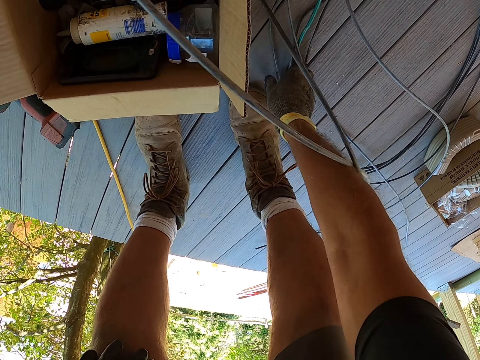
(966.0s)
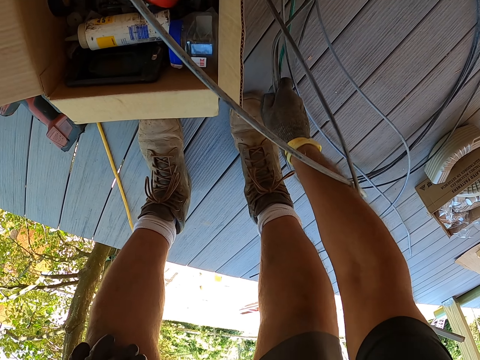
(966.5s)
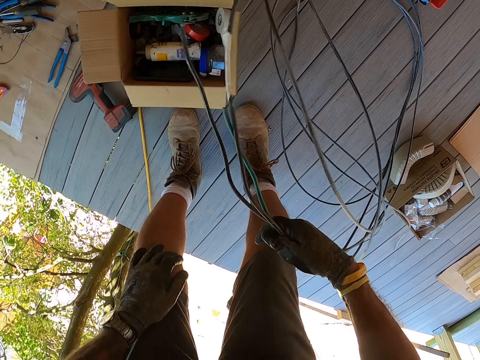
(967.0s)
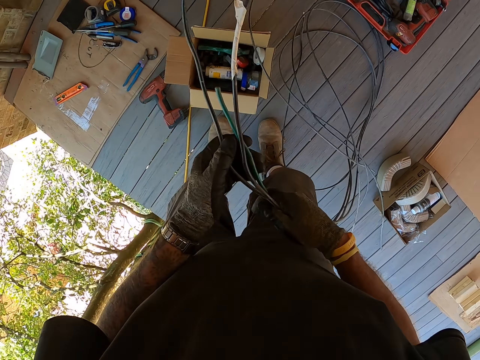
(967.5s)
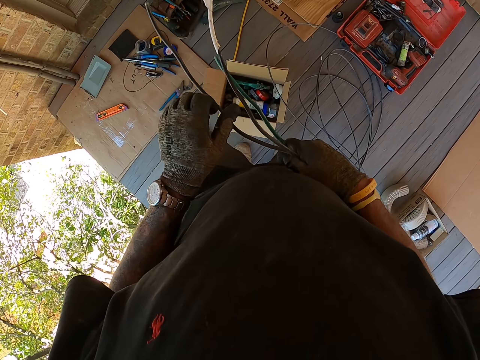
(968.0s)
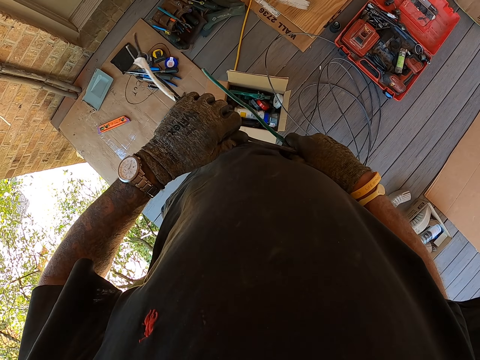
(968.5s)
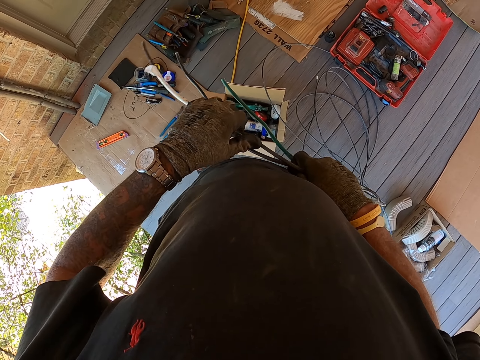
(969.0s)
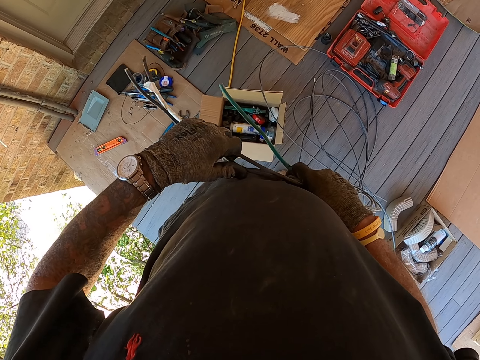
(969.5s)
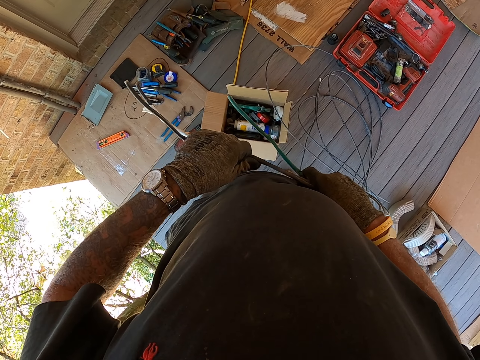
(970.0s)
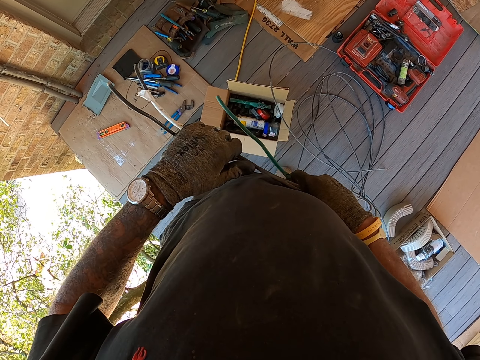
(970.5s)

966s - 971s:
The camera wearer stands up and stretches wires.

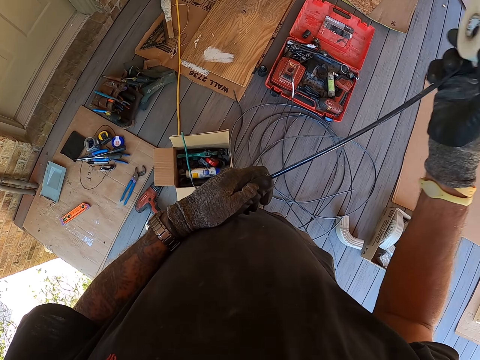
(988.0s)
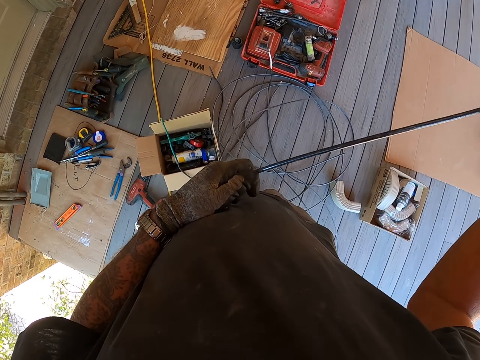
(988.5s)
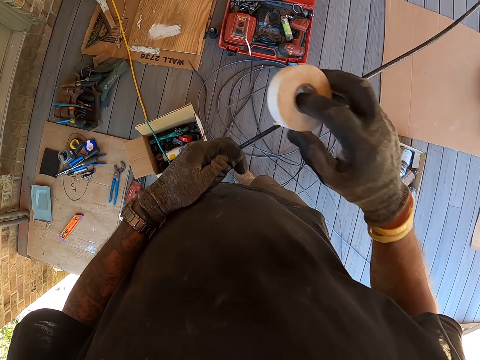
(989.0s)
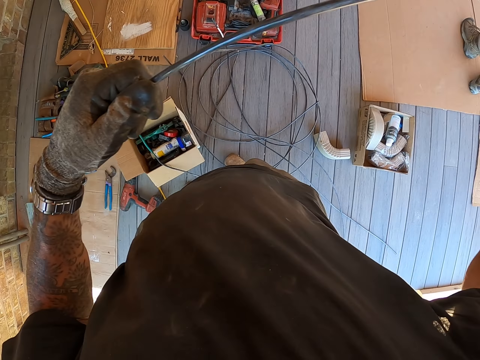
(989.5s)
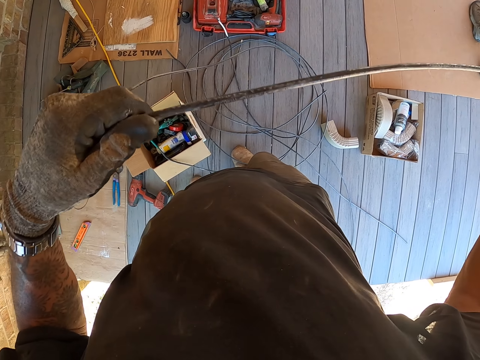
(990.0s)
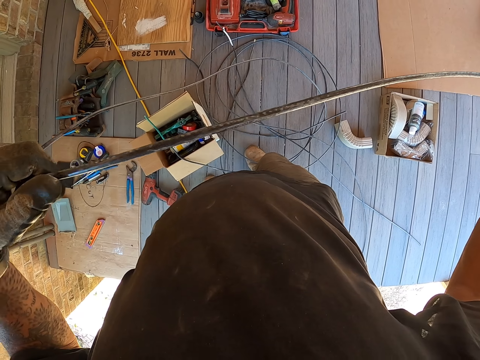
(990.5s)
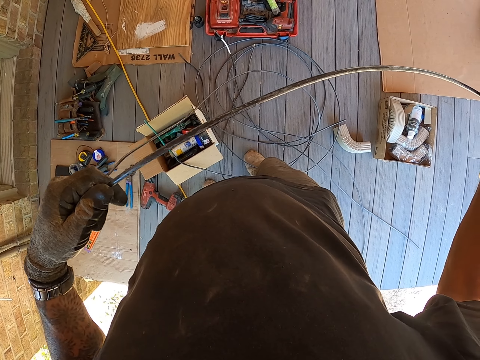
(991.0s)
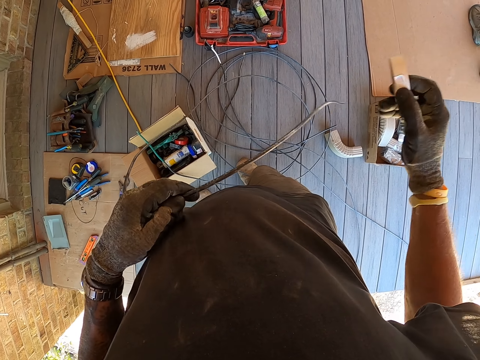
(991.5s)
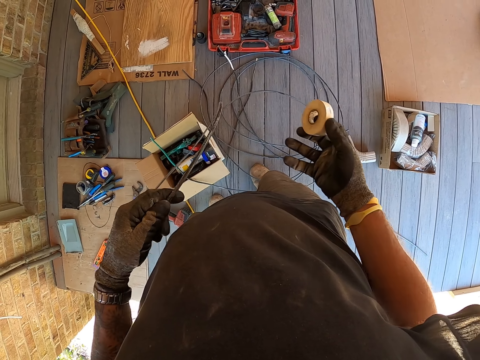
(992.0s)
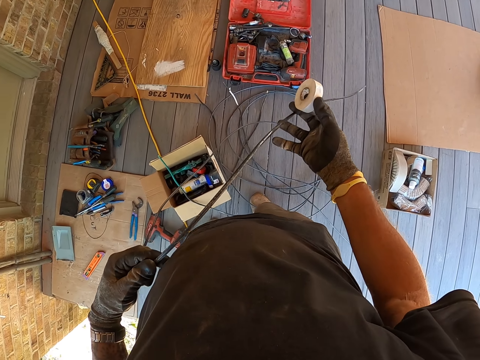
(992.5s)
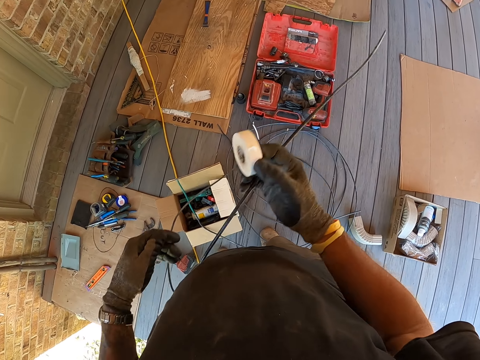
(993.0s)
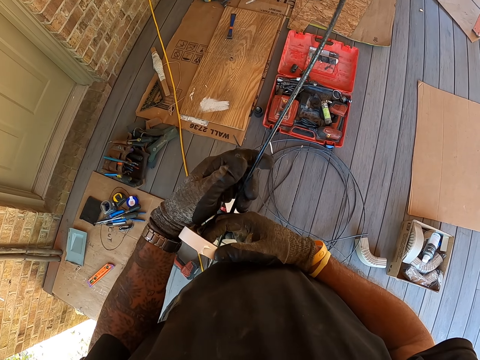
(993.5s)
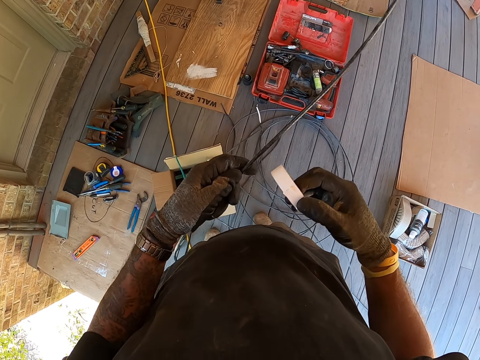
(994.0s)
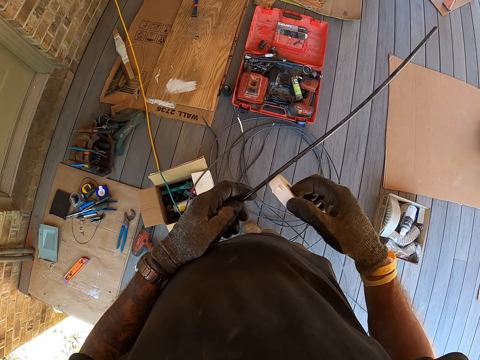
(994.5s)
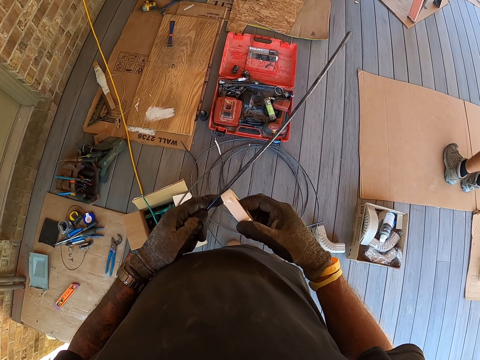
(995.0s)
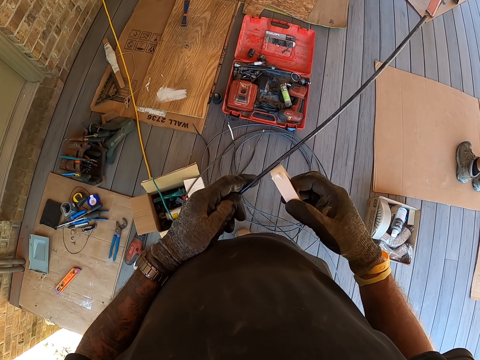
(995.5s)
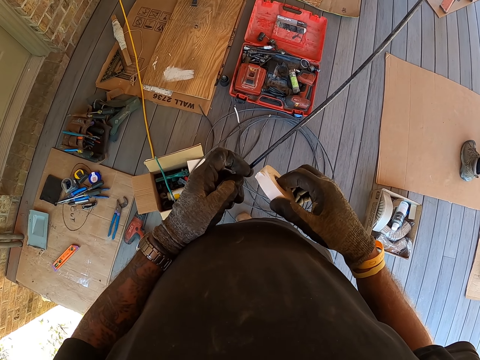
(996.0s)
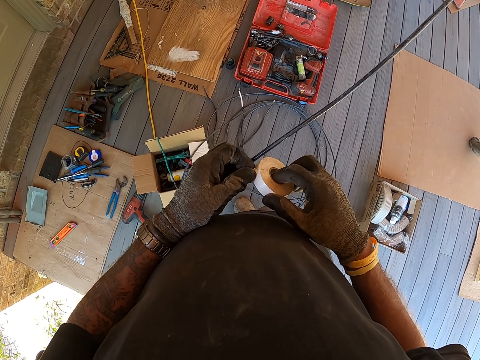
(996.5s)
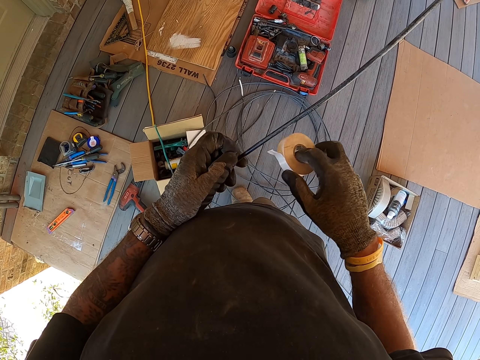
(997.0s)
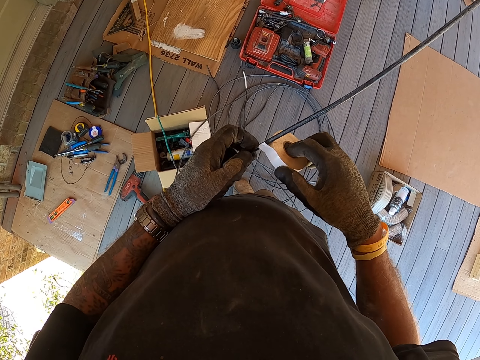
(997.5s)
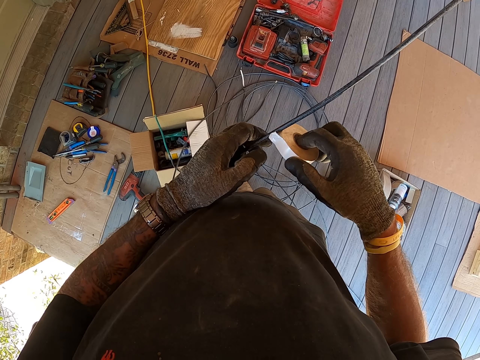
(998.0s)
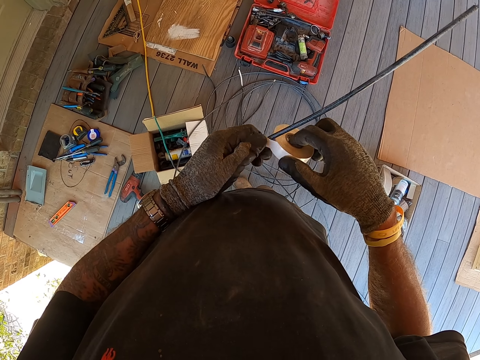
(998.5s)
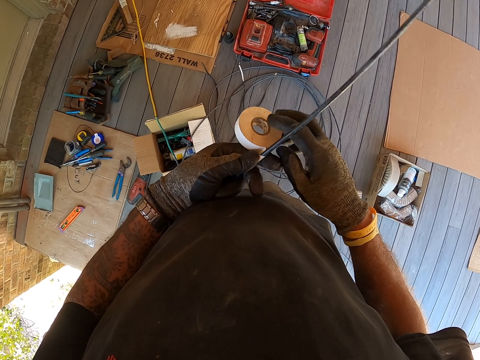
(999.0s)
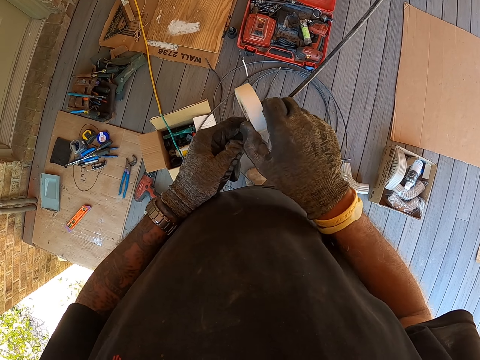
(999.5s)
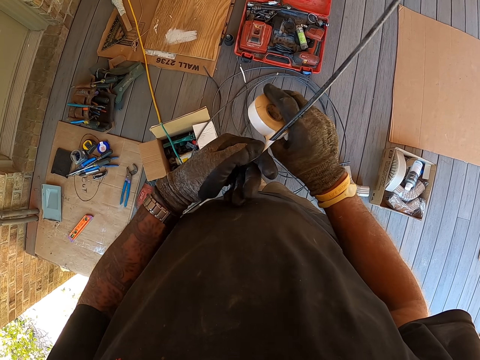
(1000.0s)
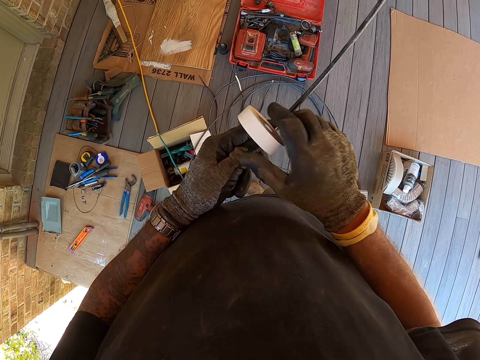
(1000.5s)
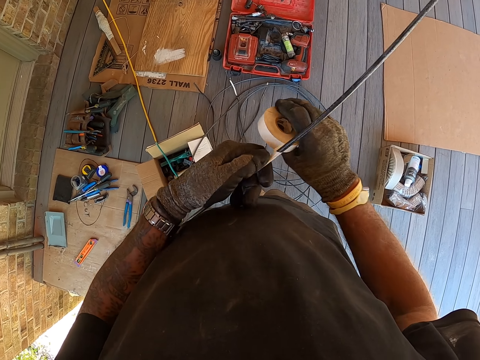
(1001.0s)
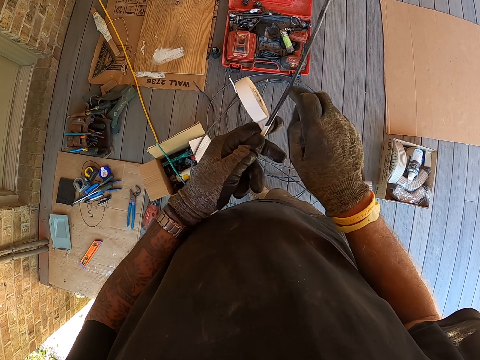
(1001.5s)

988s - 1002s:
The camera wearer pulls the wire. They look around. They hold the wire. They look around. They pull a sellotape. They put the sellotape around the wire.

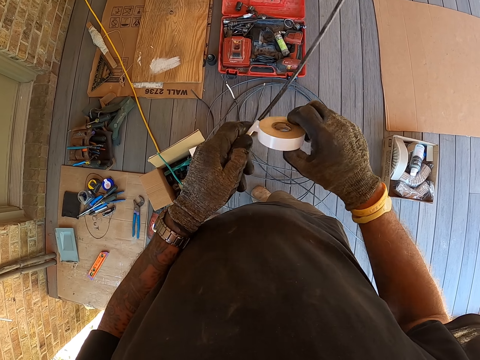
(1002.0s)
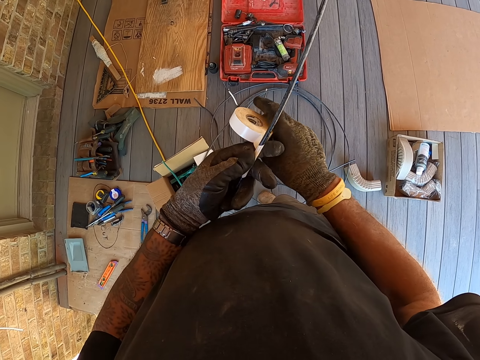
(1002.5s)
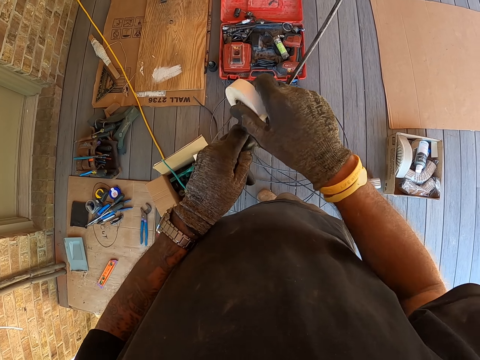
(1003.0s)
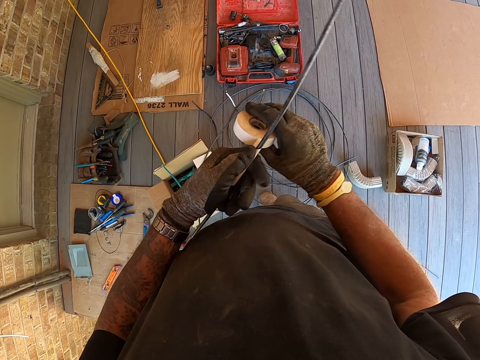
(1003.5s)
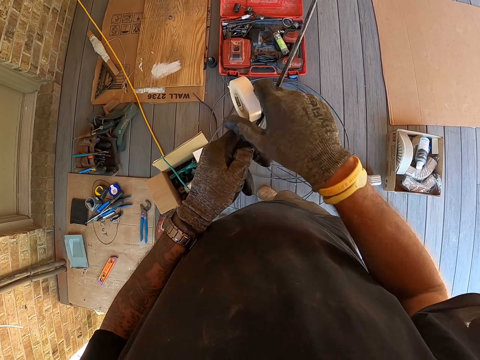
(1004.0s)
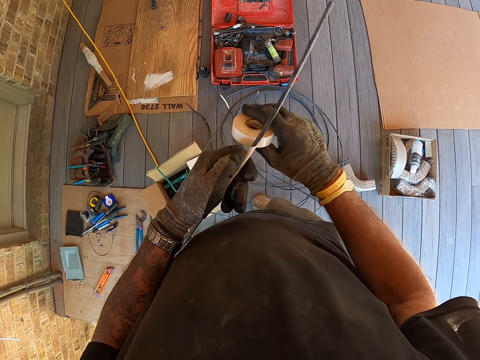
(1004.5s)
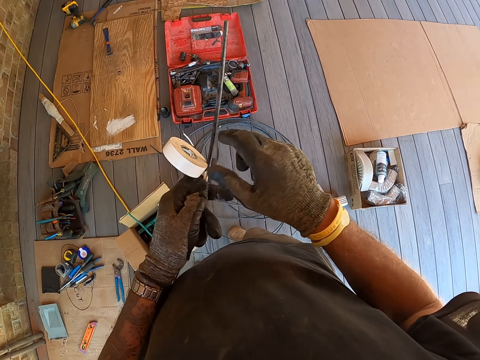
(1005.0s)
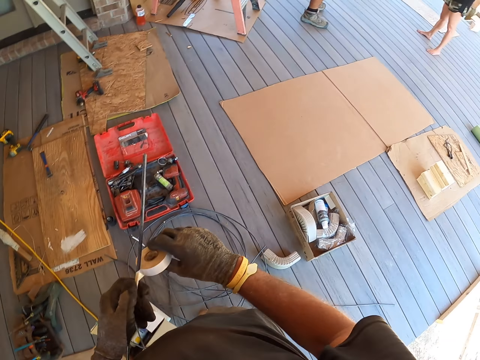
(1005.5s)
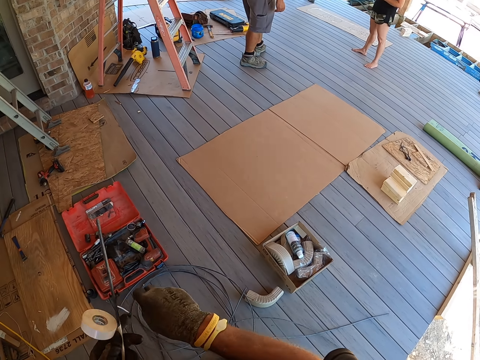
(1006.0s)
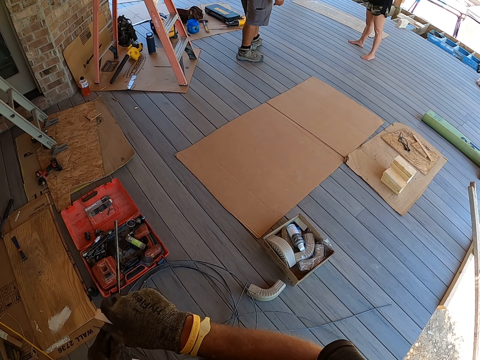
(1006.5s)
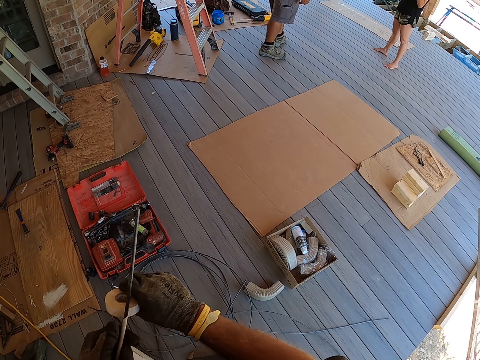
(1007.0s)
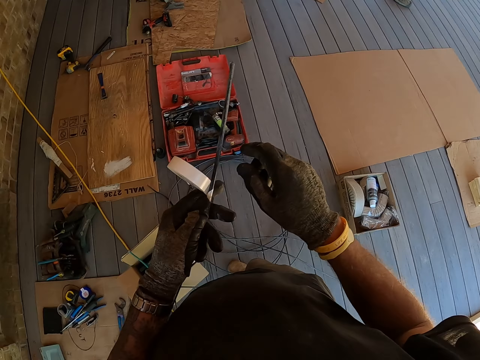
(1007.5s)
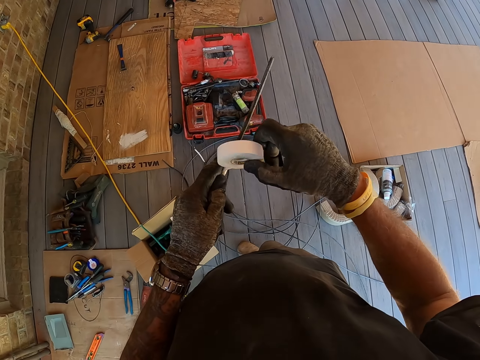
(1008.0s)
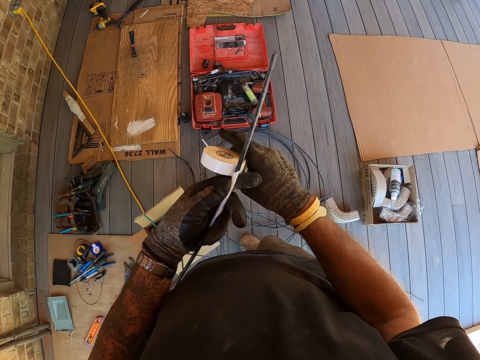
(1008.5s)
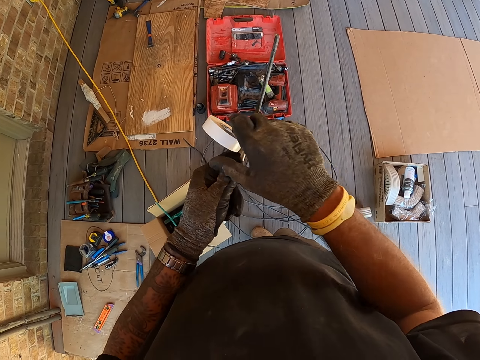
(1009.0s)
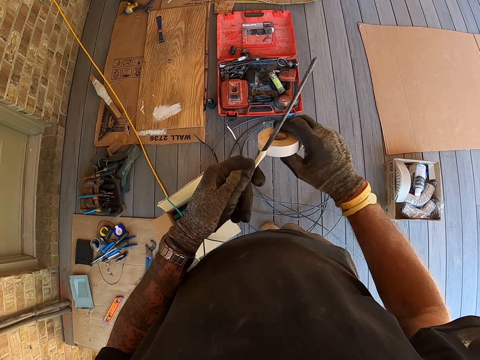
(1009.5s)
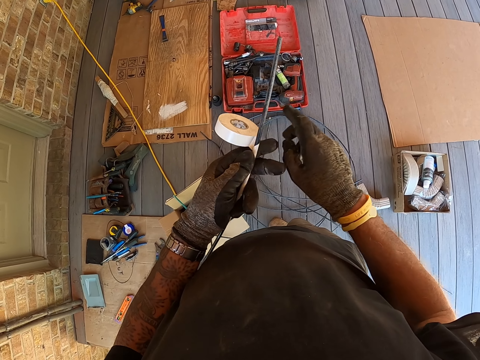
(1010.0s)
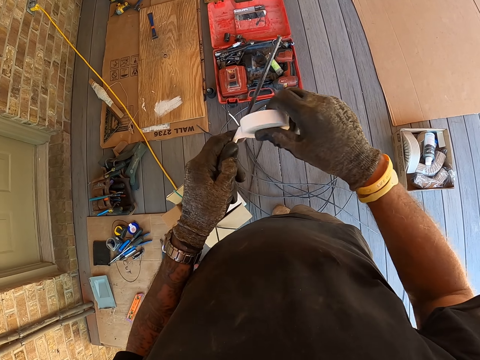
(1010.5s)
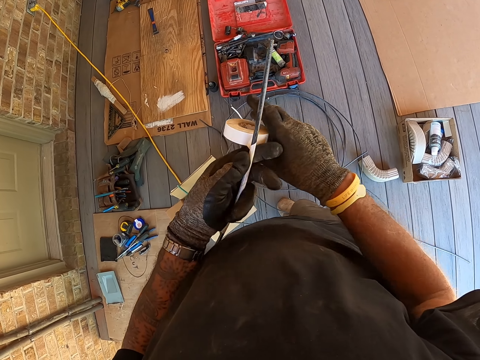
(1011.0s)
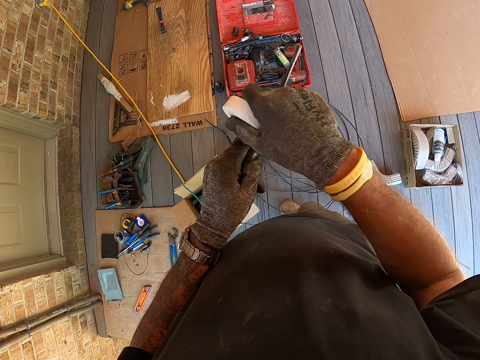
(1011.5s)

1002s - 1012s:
The camera wearer seals the cable end with white seal tape.
